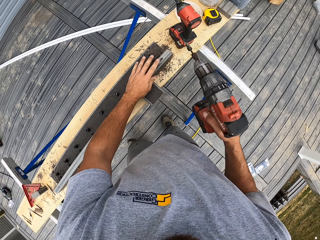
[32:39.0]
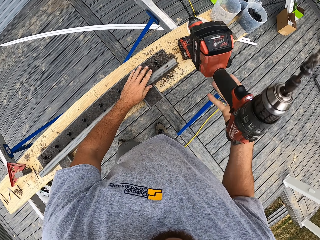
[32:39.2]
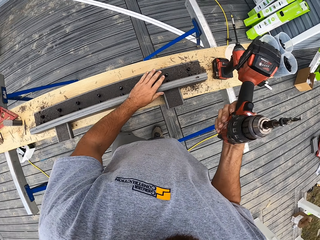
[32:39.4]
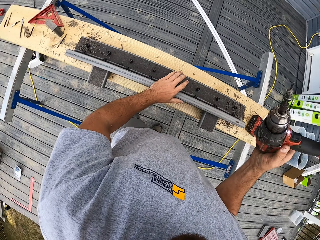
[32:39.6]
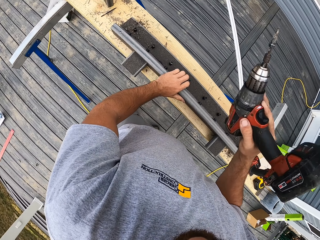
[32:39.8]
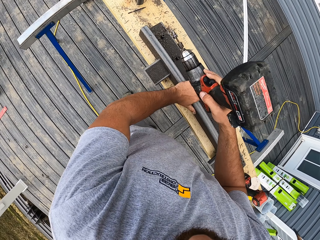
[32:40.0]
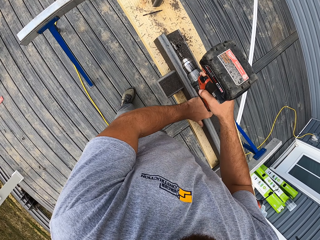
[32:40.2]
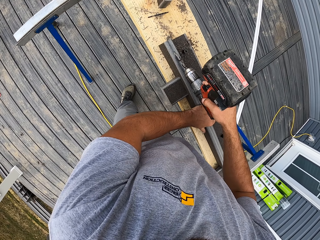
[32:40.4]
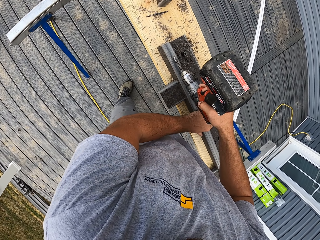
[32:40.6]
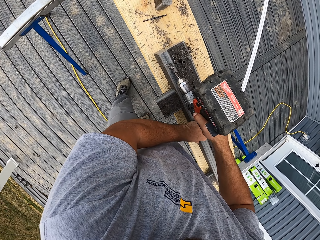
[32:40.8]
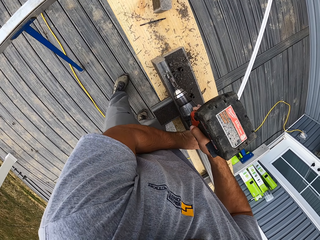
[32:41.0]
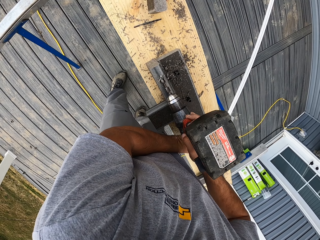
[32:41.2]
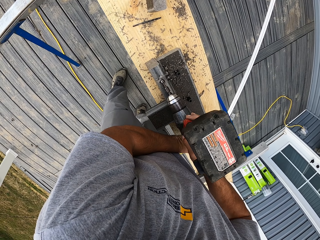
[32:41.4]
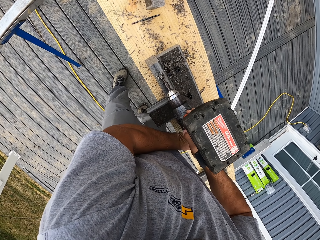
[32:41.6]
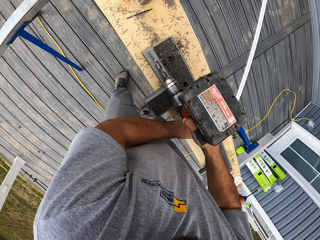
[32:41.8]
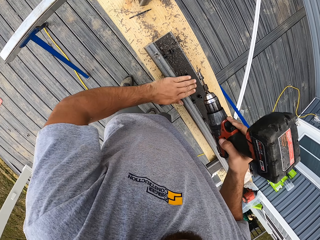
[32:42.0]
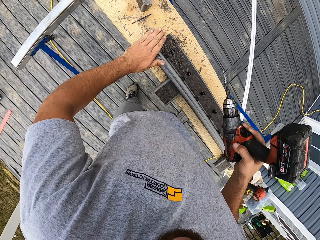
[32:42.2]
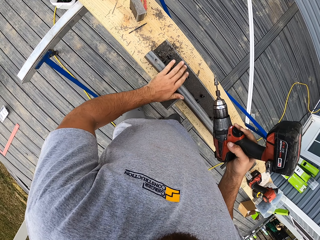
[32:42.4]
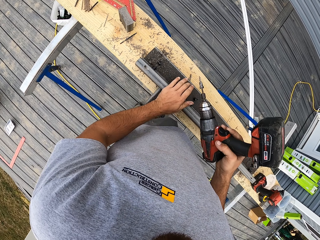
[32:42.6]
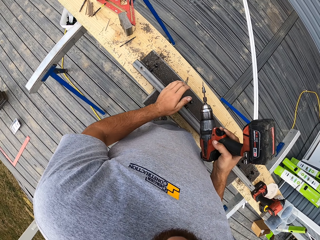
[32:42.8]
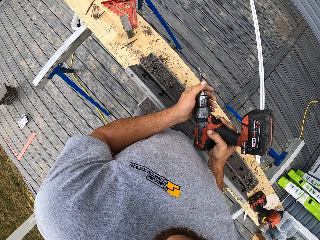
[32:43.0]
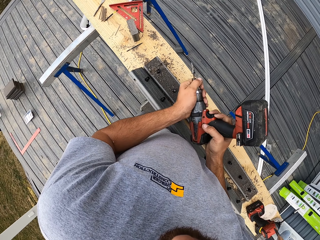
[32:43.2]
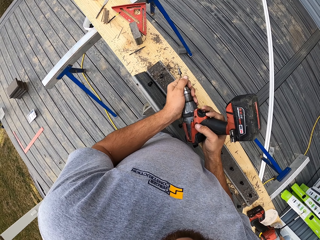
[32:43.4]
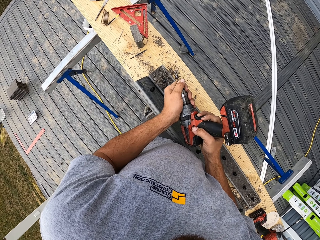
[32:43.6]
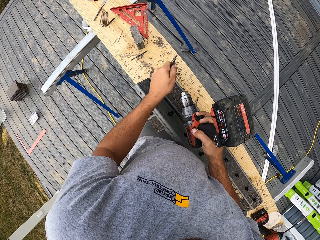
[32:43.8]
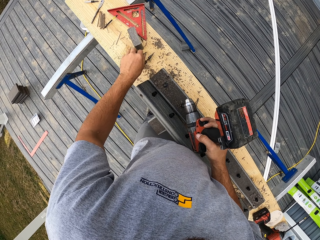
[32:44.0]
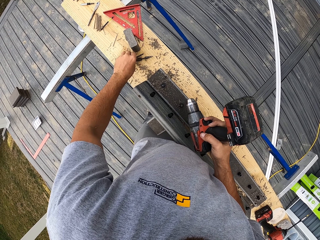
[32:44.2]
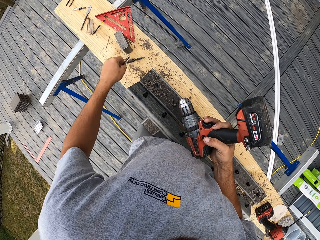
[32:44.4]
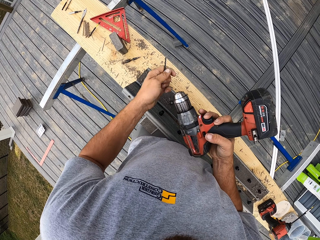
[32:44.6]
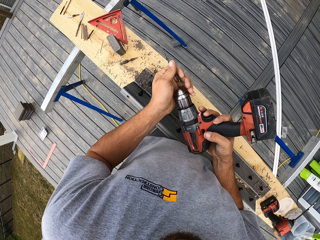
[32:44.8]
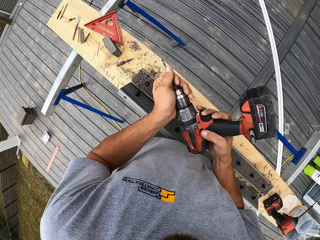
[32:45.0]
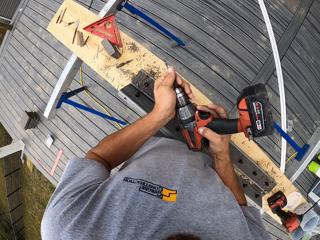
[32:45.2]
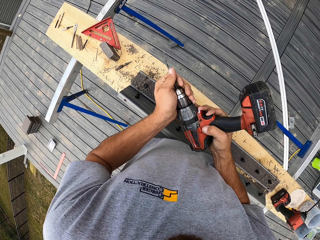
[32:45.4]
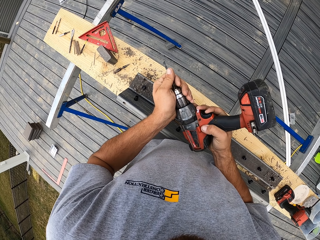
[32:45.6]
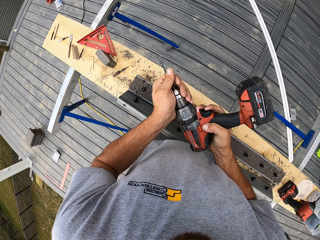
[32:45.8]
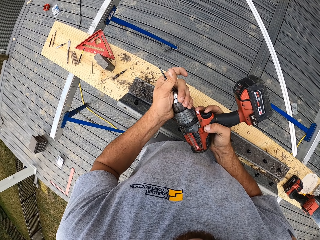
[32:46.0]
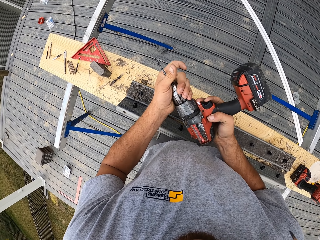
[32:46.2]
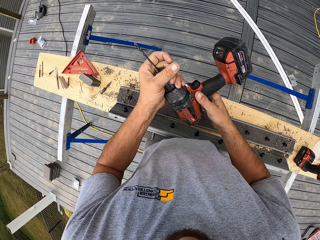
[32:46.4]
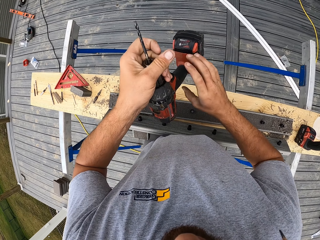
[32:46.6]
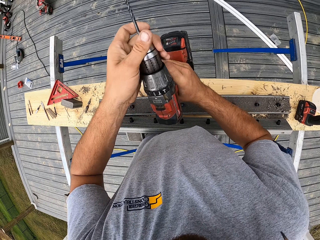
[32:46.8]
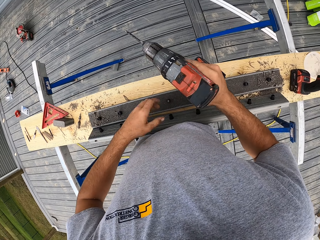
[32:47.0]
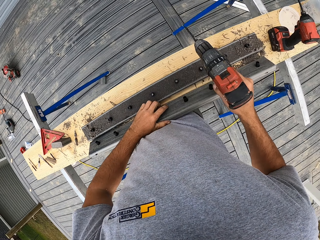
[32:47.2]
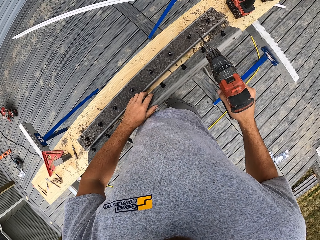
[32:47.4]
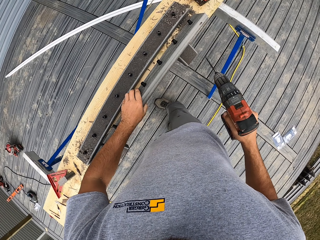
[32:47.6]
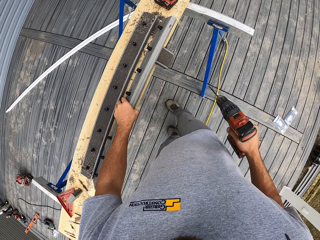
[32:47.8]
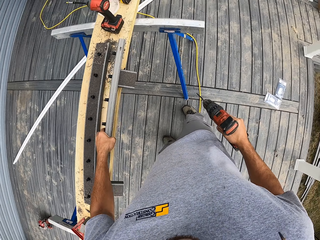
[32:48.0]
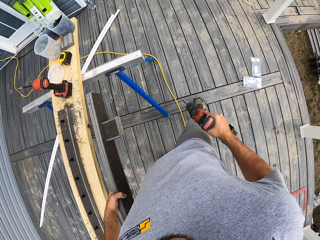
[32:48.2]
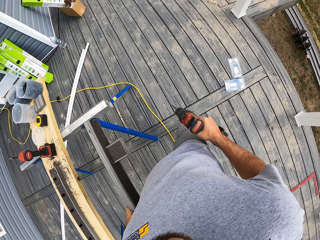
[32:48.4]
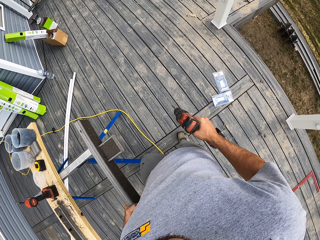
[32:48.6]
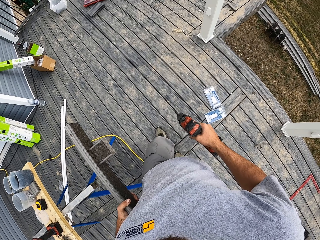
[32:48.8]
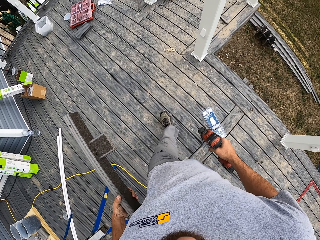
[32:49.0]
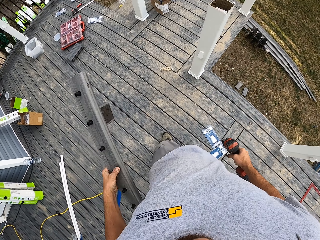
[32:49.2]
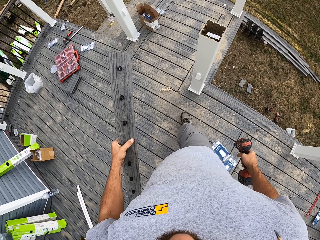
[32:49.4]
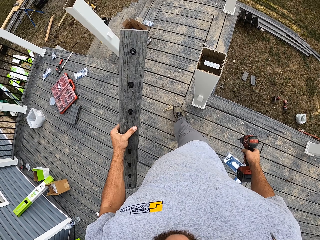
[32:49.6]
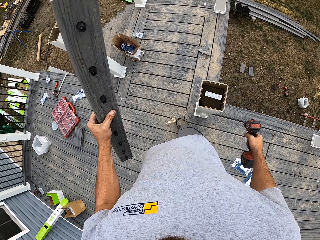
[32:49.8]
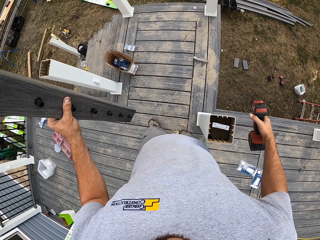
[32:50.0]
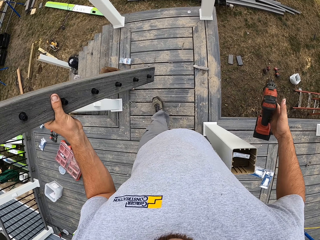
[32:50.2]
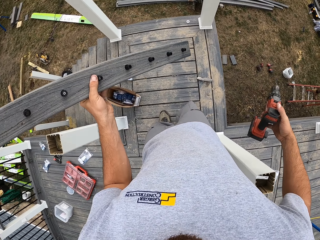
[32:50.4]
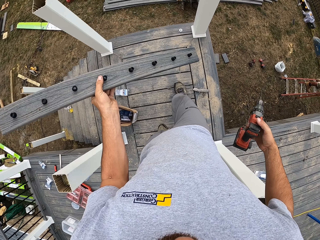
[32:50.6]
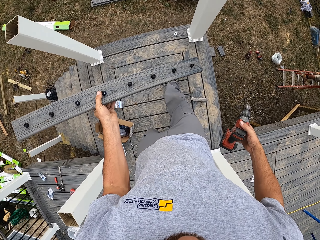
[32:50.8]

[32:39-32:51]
The camera wearer lifts up the drill, wipes the rail, and drills the rail. They wipe off wood dust. They remove the drill bit, put down the drill bit, pick up a drill bit, and insert the drill bit in the driller. They lift up the drill and lift up the rail. They walk forward.

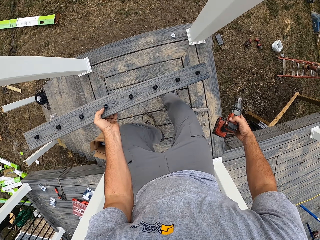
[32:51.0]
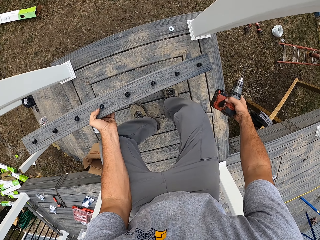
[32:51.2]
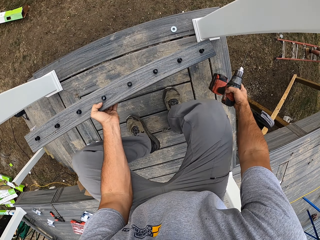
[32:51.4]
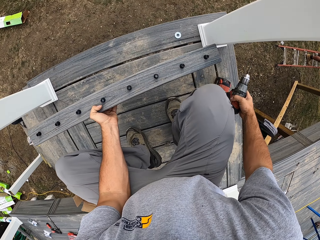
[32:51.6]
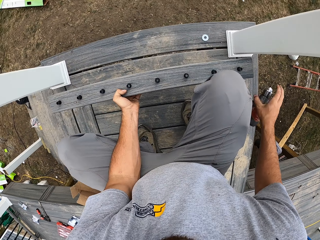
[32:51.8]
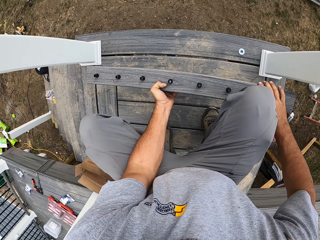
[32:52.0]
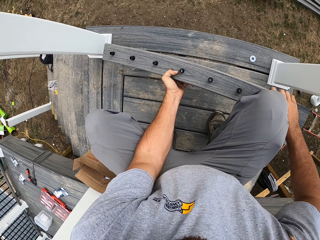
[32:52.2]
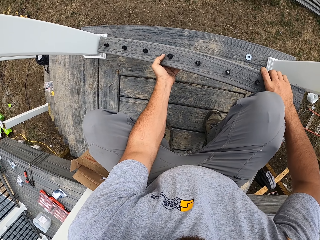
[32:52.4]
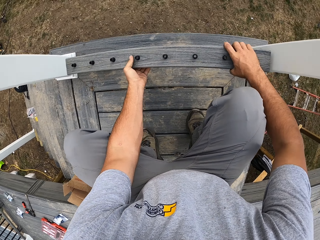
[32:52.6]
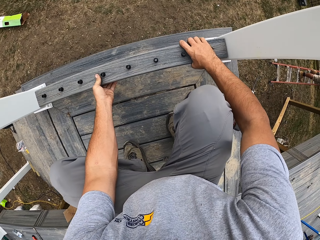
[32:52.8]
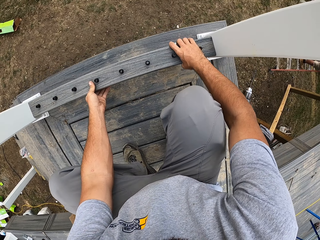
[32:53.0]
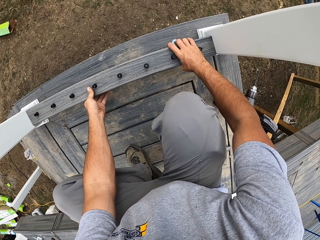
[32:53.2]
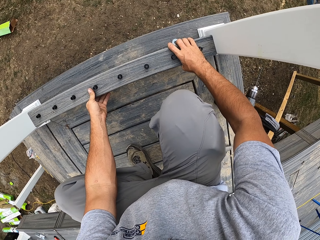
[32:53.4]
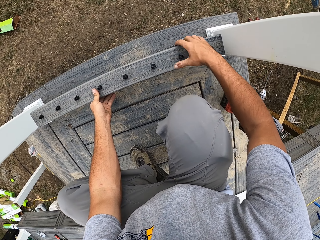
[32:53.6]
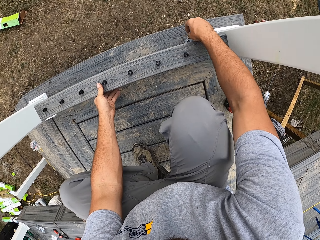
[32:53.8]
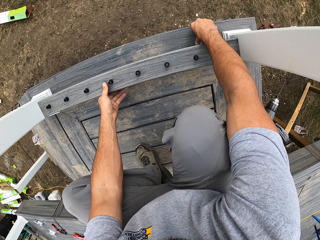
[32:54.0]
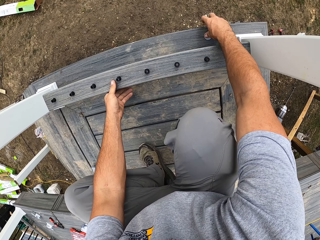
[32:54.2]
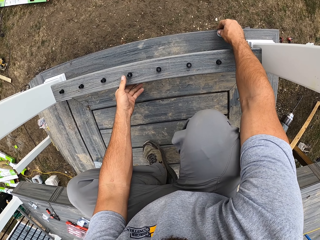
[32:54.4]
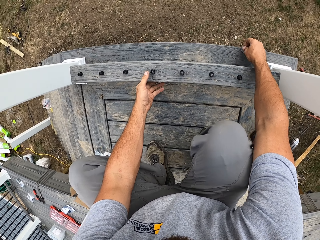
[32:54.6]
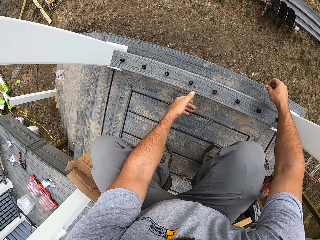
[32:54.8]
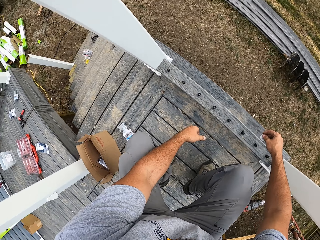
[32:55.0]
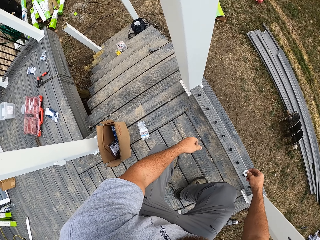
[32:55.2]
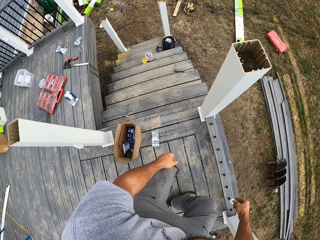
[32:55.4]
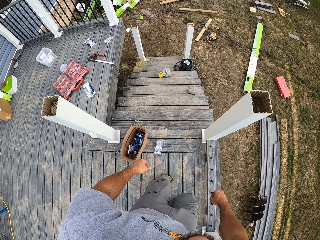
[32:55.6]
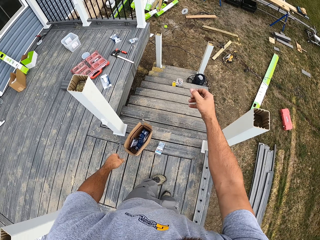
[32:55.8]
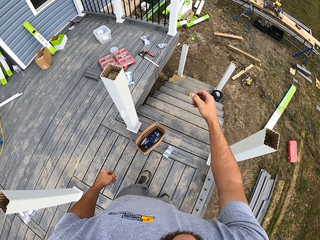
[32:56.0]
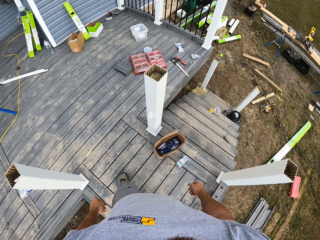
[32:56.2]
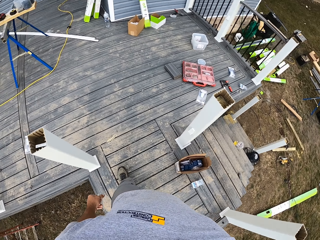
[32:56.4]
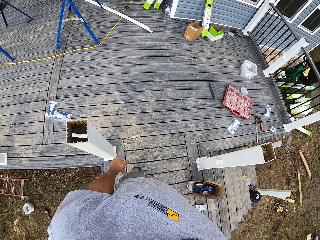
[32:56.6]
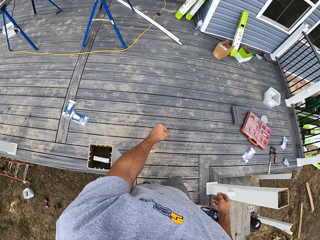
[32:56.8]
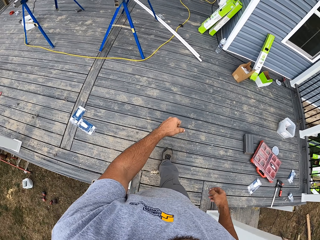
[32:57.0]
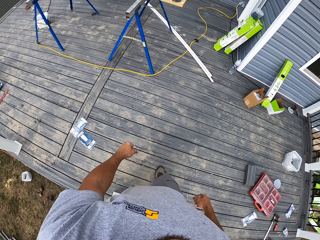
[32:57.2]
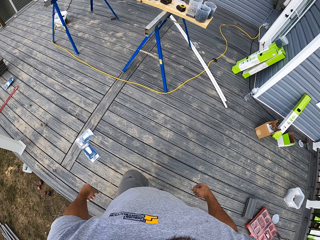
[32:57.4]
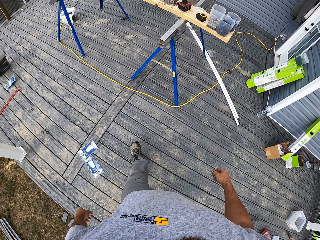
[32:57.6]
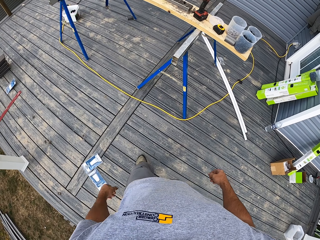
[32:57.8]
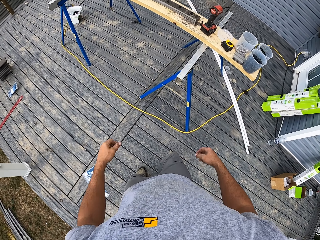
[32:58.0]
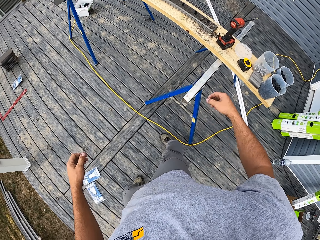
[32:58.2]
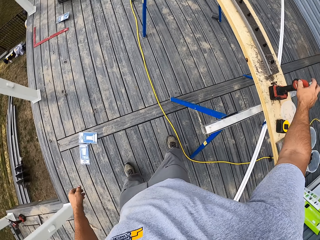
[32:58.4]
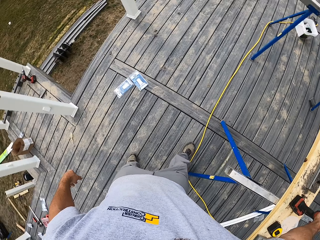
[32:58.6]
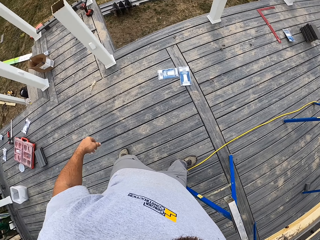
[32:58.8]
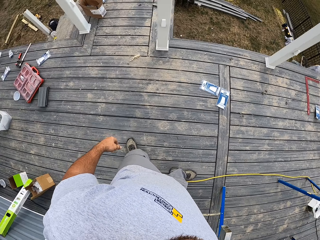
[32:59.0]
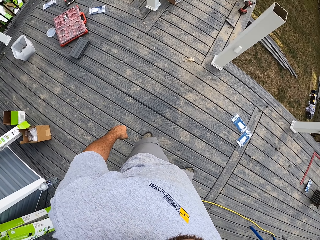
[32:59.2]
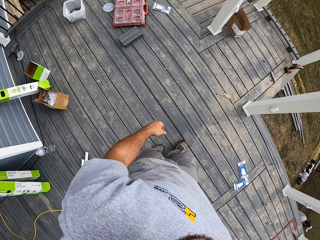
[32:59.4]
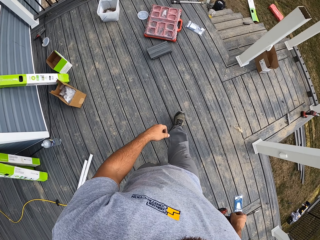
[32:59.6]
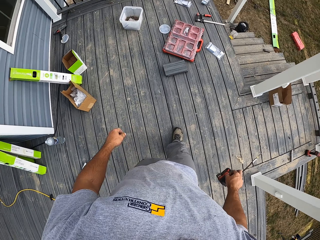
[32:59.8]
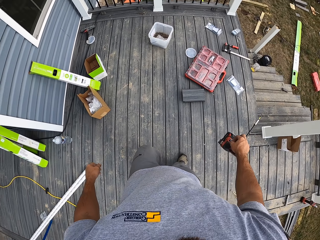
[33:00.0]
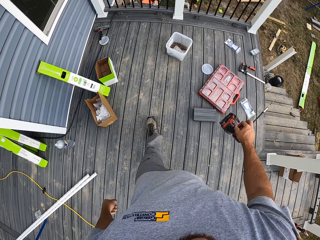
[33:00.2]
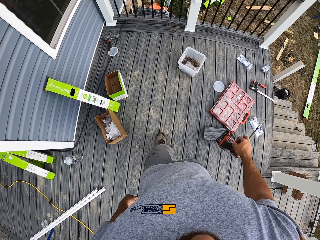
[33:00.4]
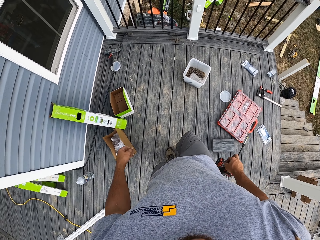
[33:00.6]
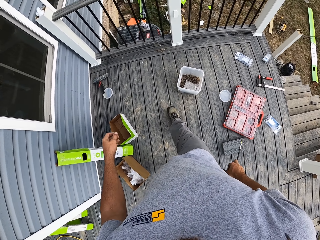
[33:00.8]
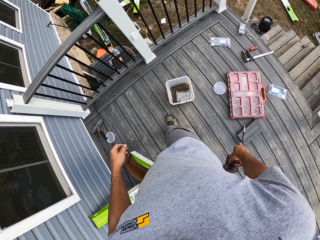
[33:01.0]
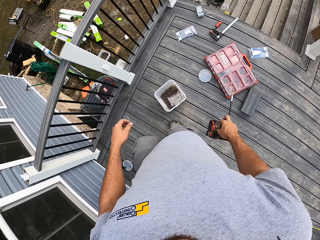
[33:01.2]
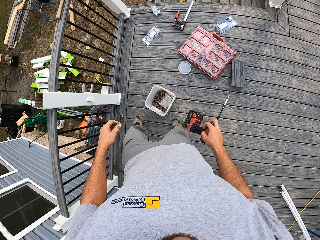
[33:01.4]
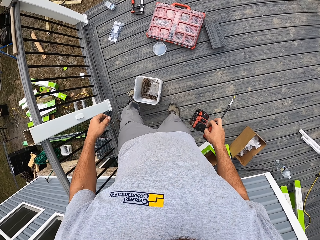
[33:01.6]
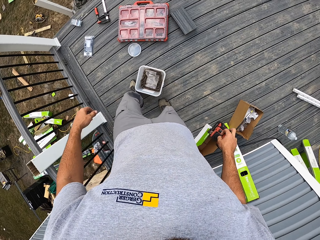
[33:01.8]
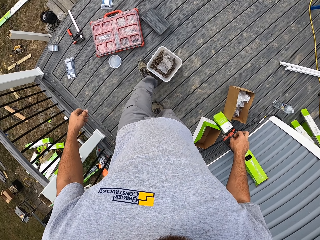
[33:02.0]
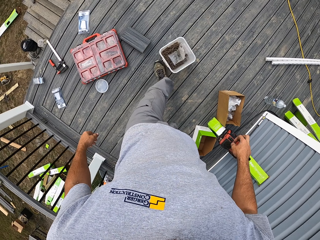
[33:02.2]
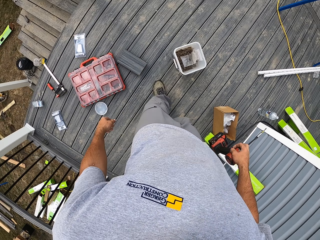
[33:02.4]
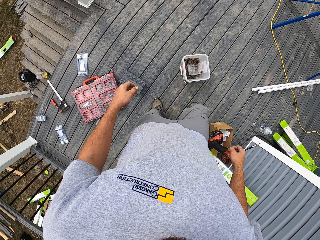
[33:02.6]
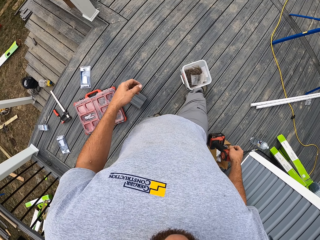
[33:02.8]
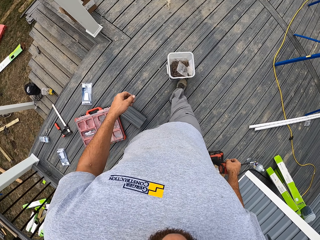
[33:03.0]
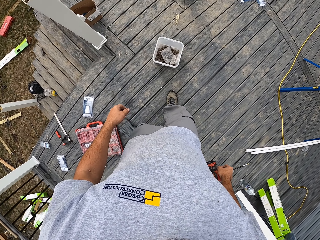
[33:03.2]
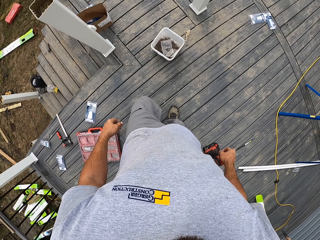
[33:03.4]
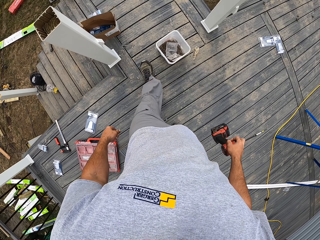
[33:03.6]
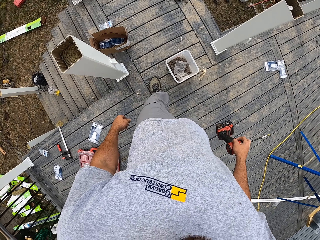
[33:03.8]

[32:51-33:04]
The camera wearer bends down and puts down the driller. A man climbs the ladder. The camera wearer places the wood down. They pick up a metal, stand up, throw the metal, and turn around. They walk forward. They pick up the driller and turn around. They push the bucket around with the leg.
